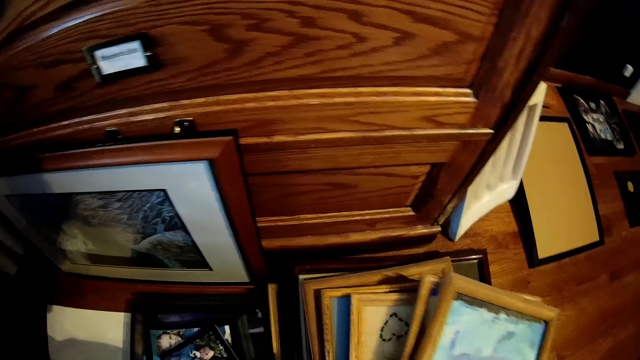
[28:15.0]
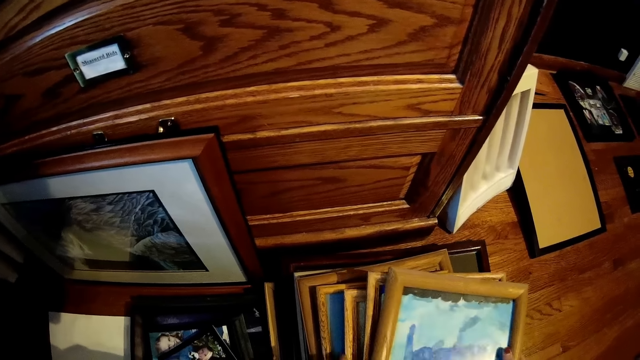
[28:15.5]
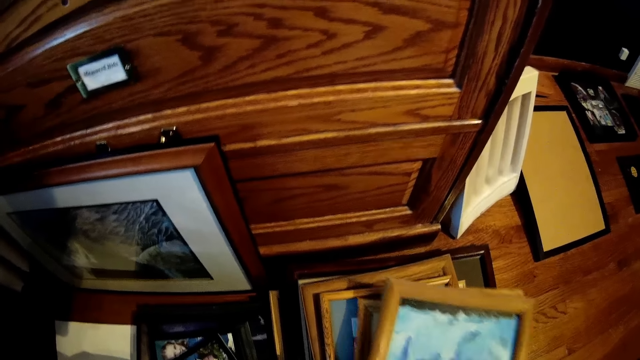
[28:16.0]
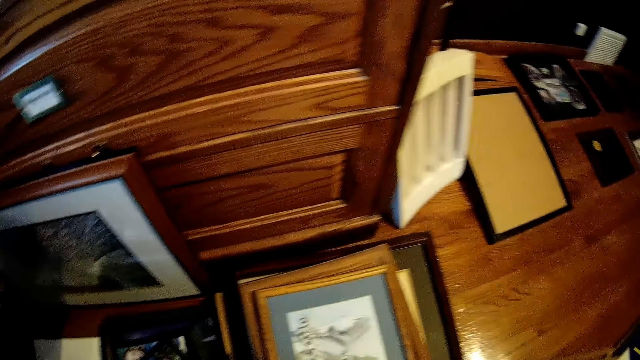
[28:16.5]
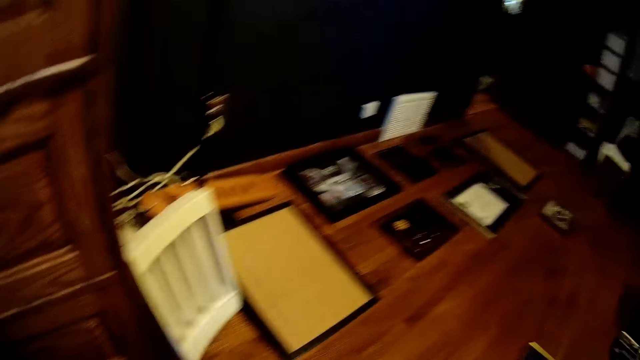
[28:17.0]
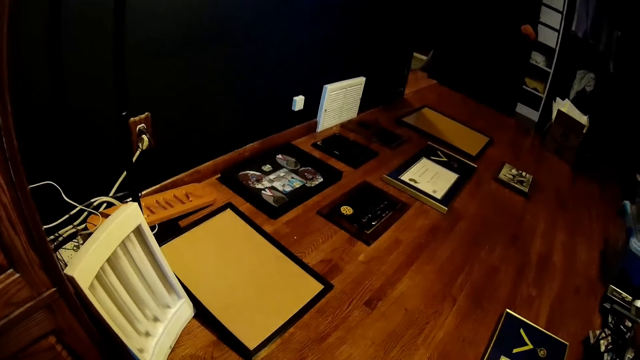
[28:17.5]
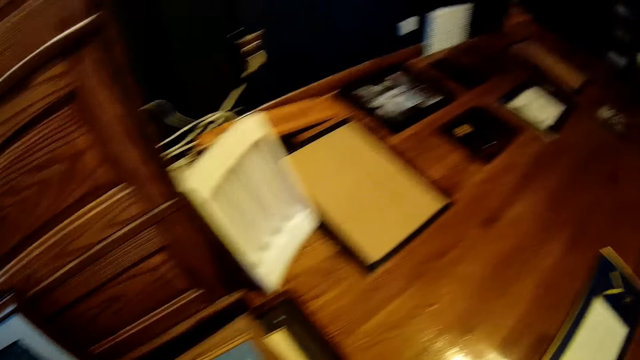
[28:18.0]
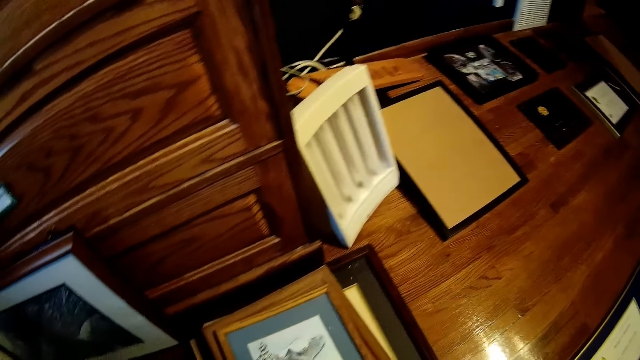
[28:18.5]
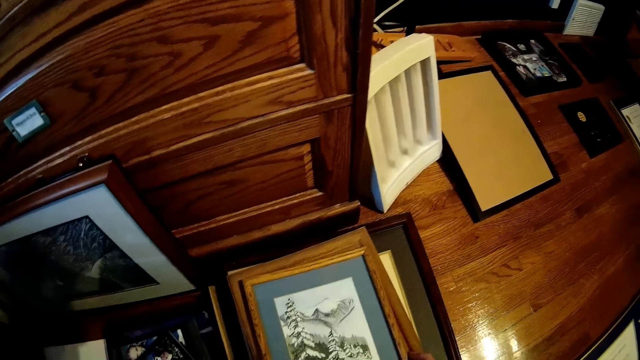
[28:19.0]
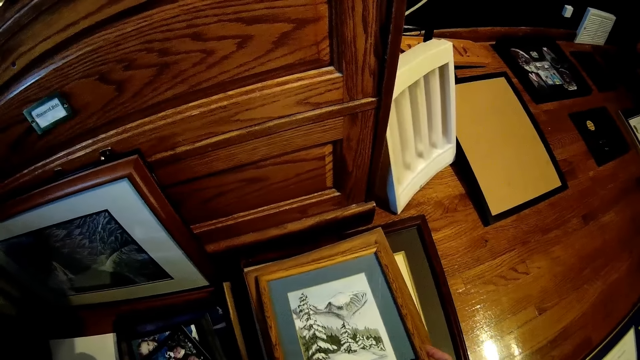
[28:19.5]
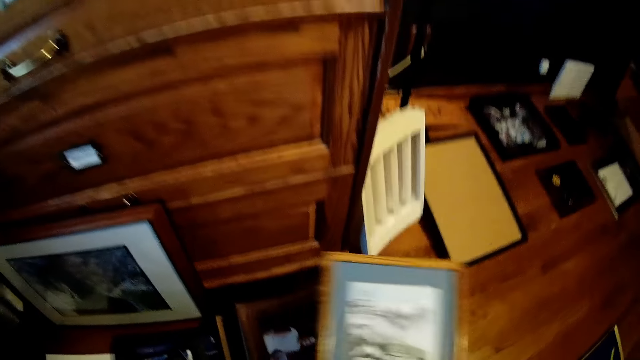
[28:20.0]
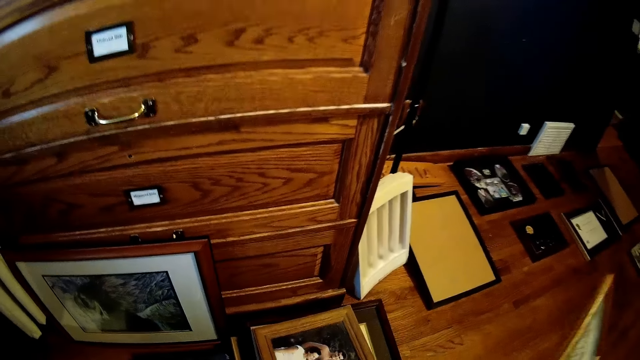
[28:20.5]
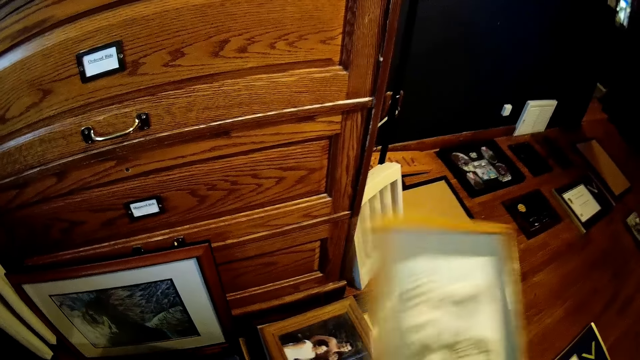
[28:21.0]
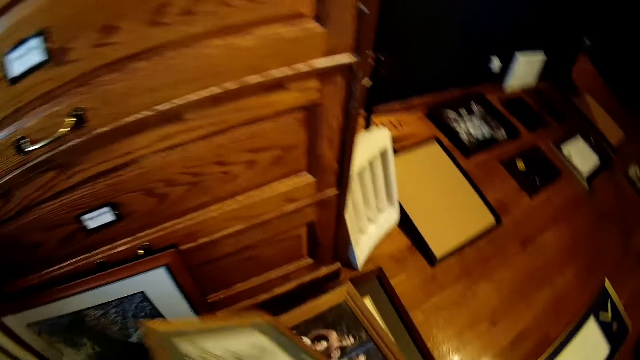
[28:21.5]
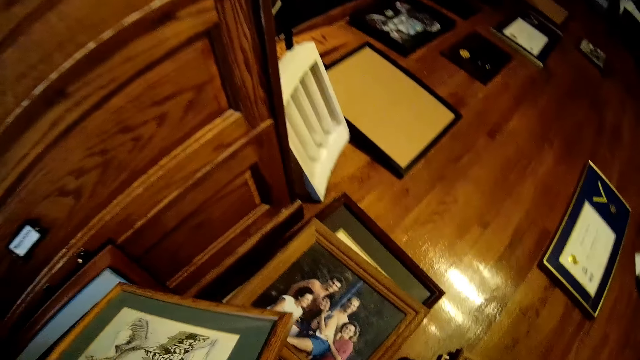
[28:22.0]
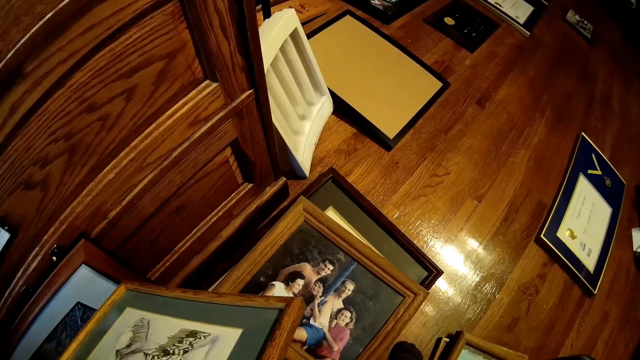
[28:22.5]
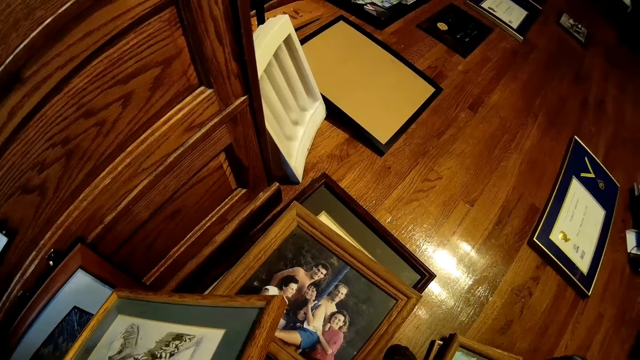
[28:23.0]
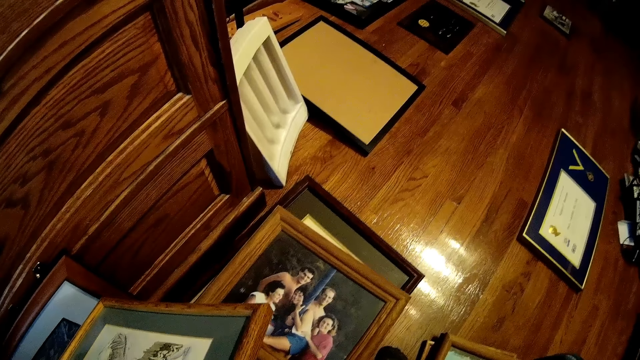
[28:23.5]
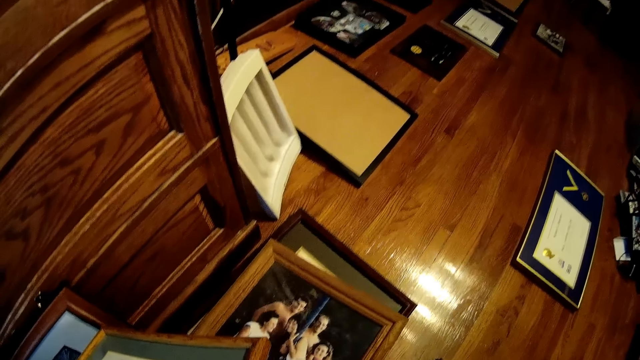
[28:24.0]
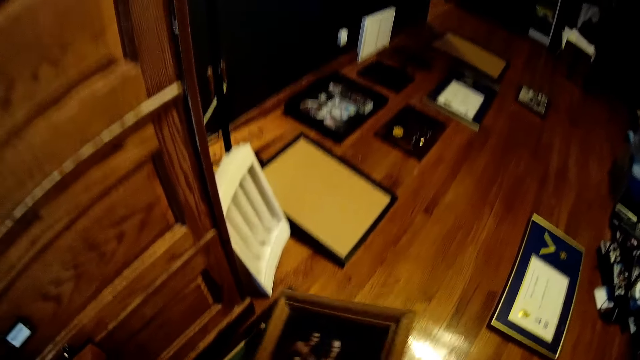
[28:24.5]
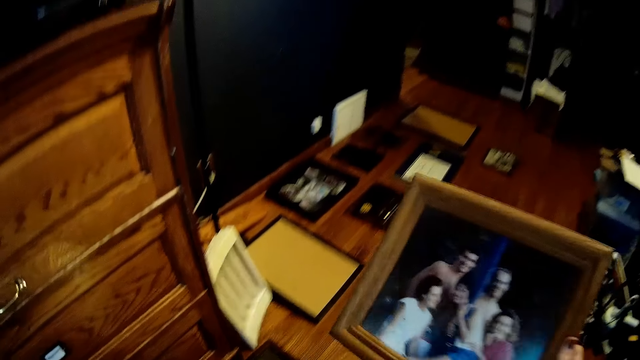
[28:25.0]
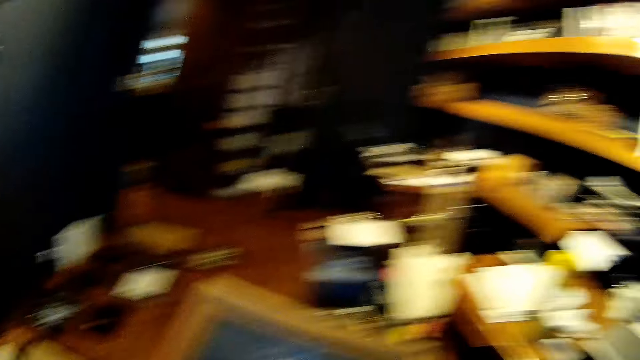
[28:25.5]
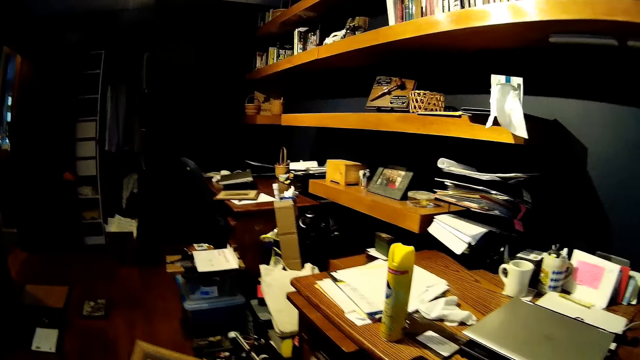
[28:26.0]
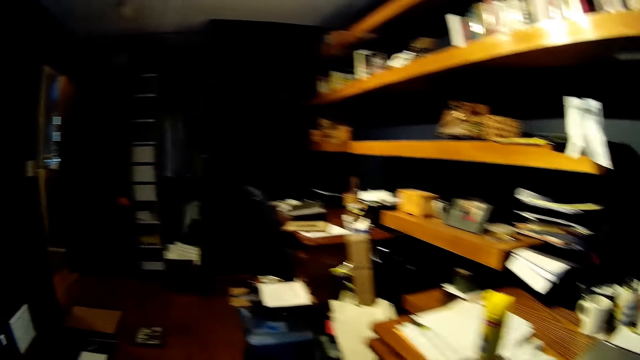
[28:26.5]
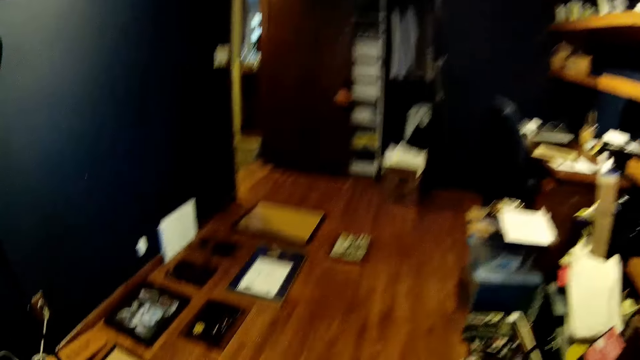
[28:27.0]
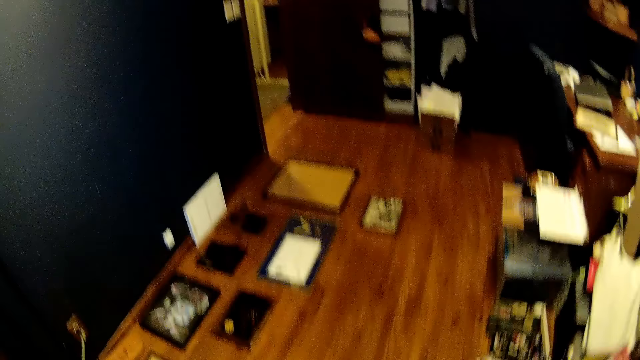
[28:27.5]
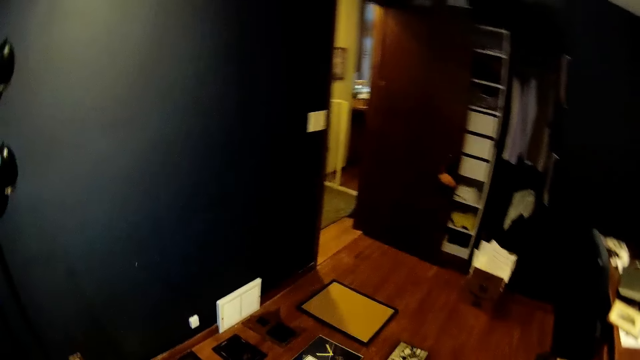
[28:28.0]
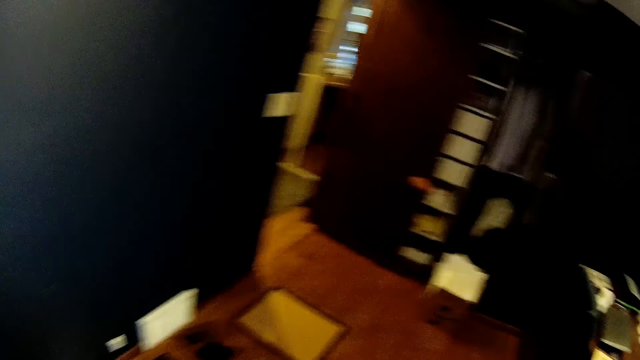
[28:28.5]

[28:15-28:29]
The camera wearer selects the photo frames. She drops the photo frames on the ground. She picks a photo frame from the pile of photo frames with her right hand. She passes the photo frame from her right hand to her left hand. She picks a photo frame from the pile of photo frames with her right hand. She walks towards a table.

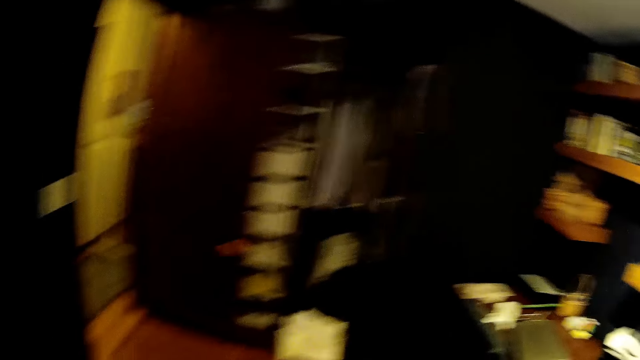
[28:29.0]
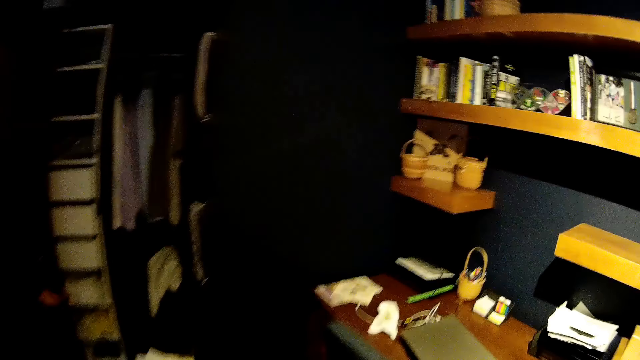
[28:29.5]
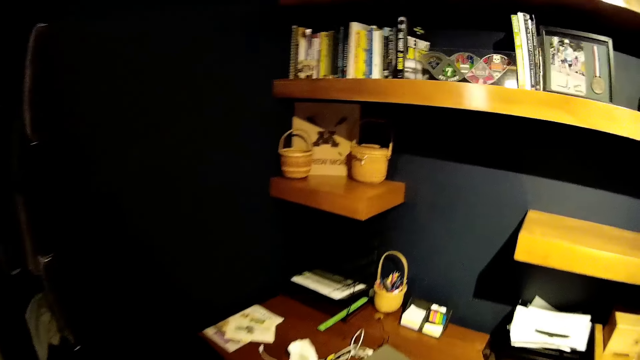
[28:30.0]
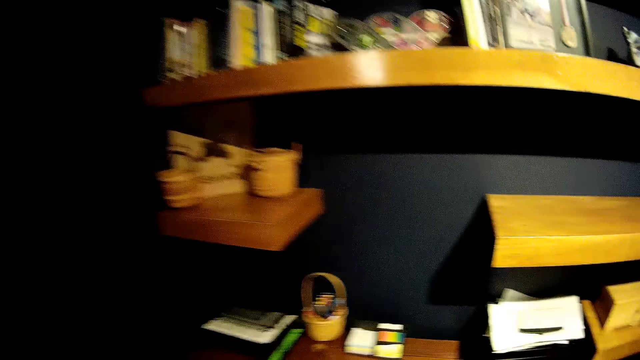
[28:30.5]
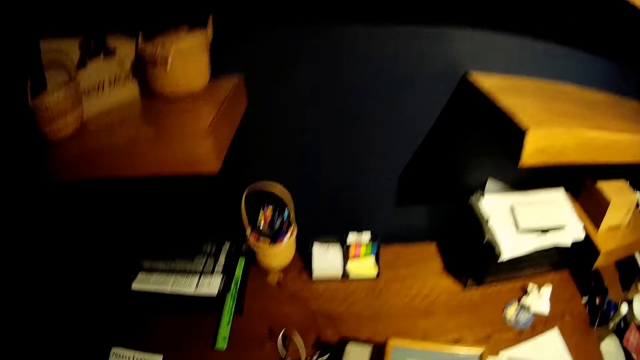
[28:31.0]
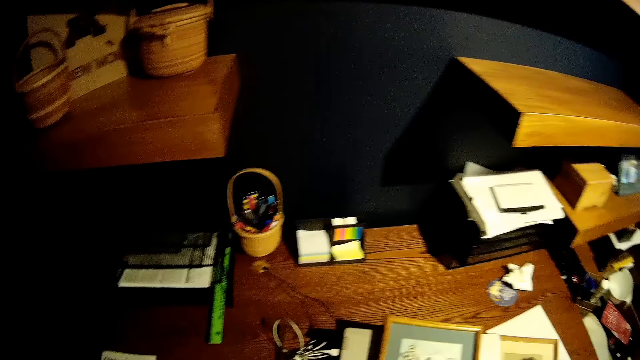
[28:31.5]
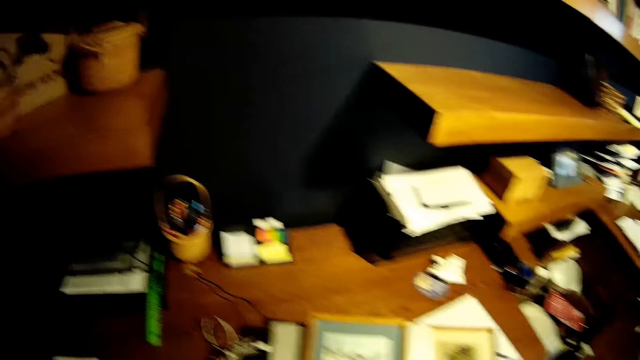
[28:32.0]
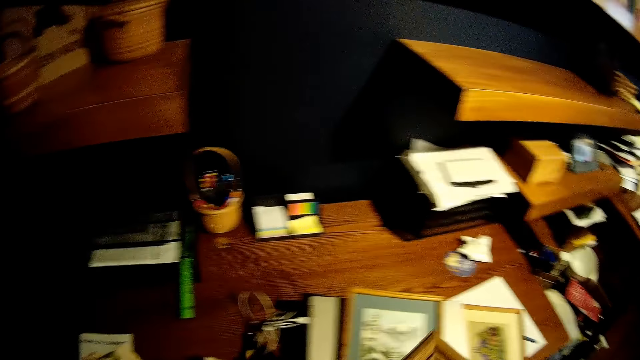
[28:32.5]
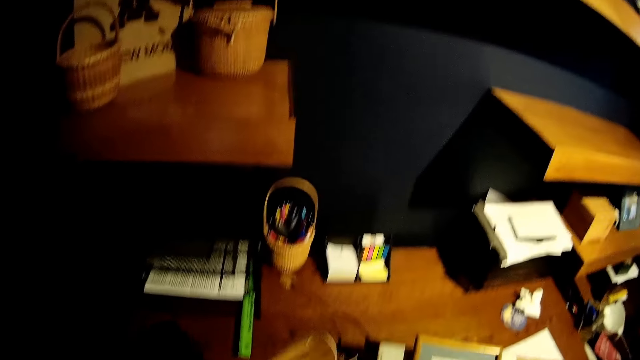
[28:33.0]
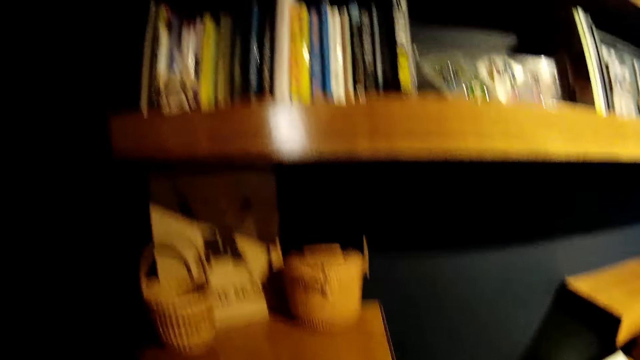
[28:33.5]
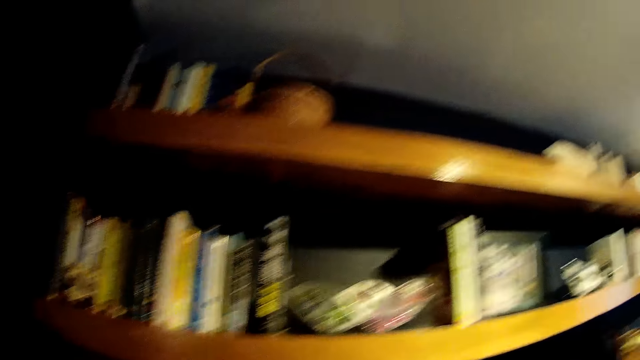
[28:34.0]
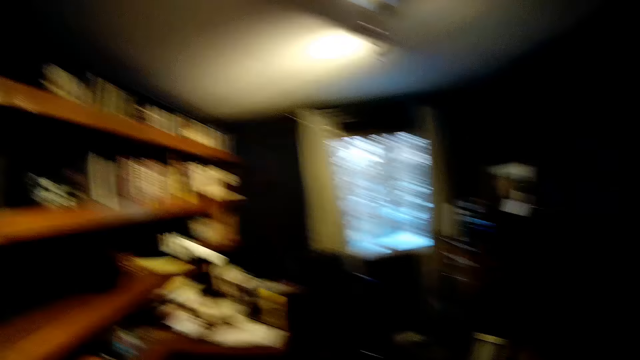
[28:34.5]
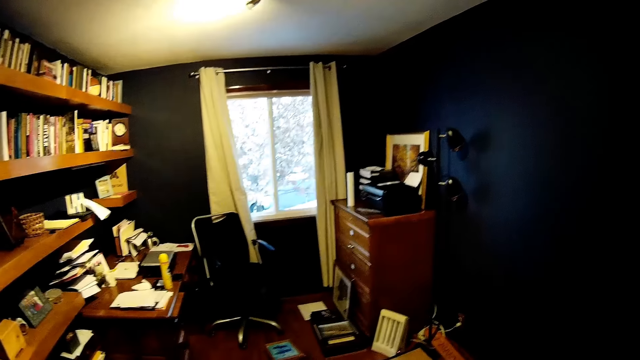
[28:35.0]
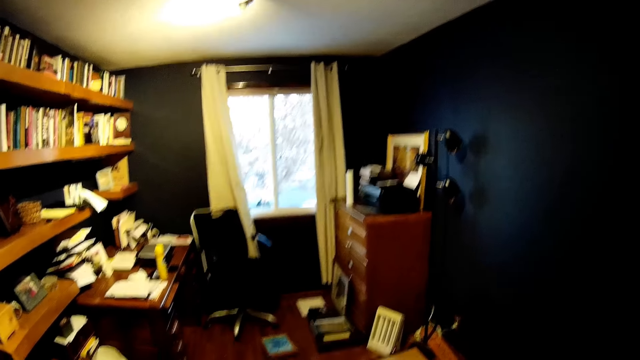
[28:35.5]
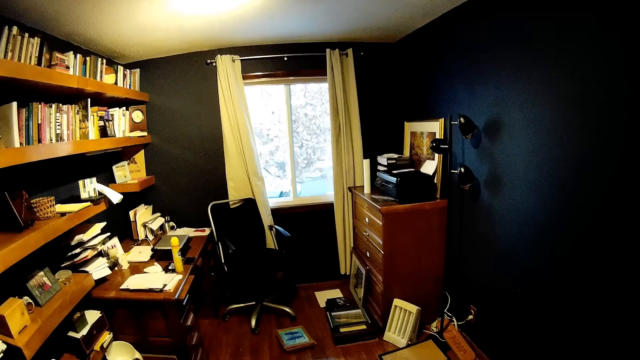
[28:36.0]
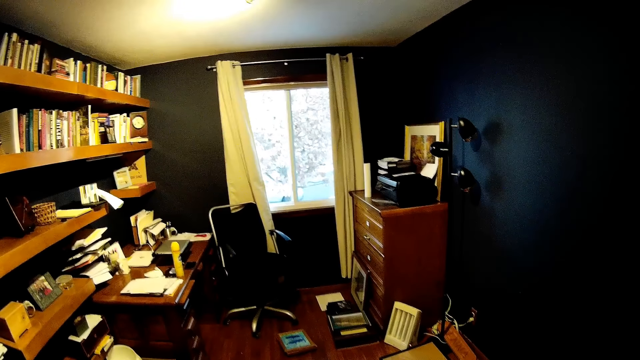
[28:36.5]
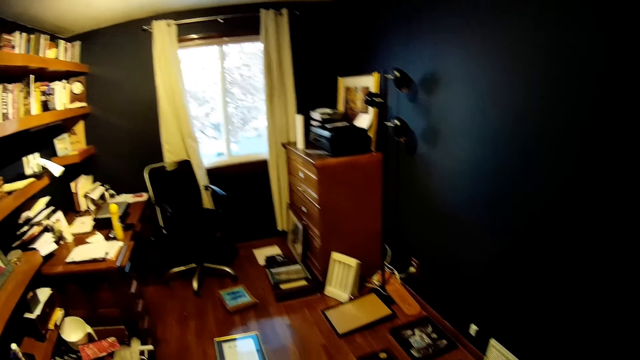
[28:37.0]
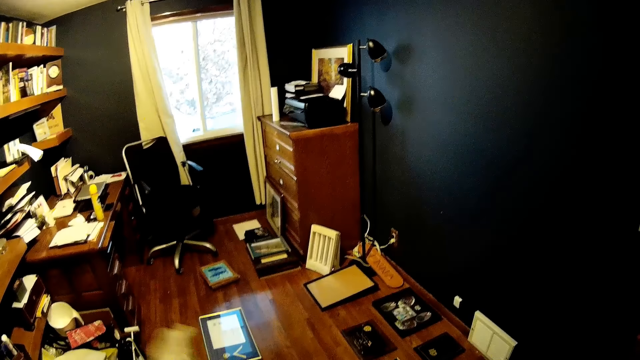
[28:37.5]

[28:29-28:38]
The camera wearer walks in the room. They drop the photo frame on the table or shelf. They look around. They clean a photo frame with tissue paper.
